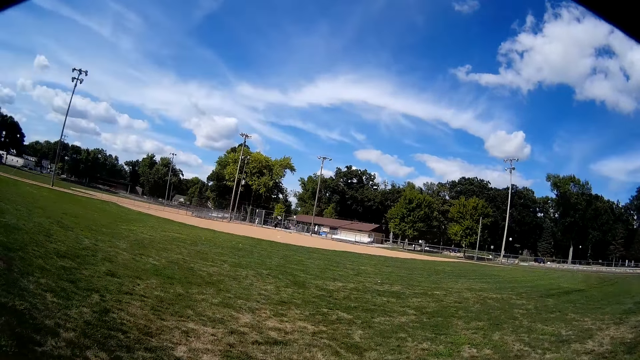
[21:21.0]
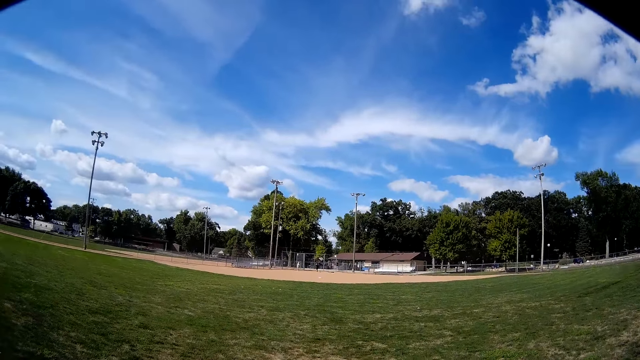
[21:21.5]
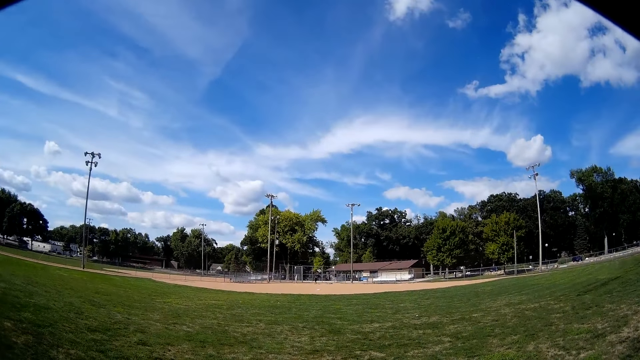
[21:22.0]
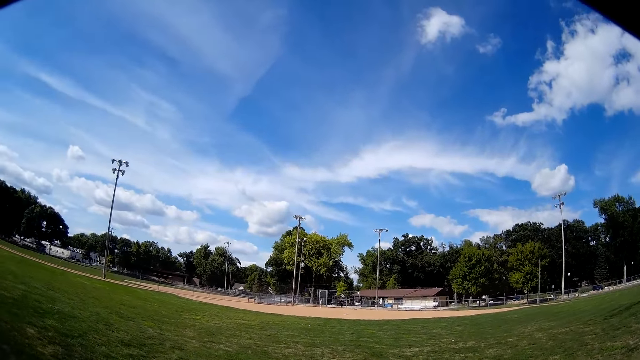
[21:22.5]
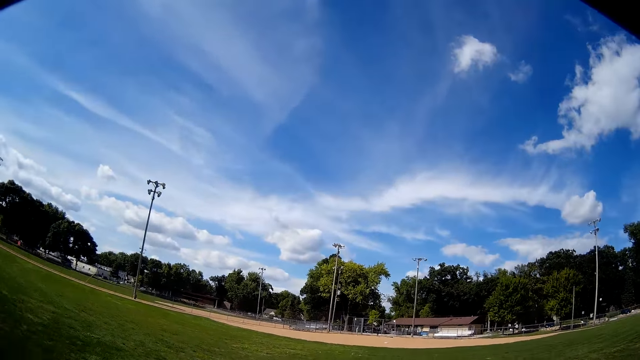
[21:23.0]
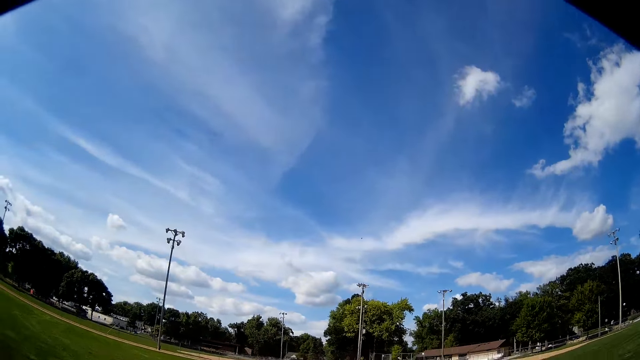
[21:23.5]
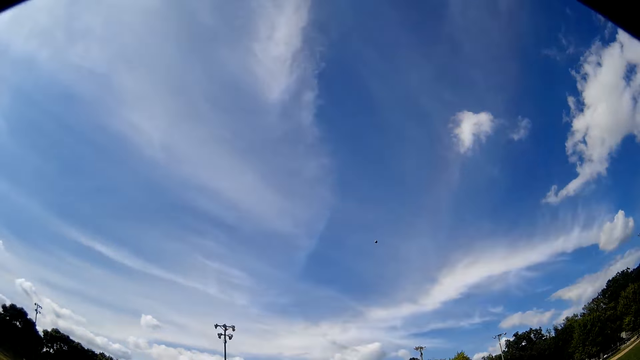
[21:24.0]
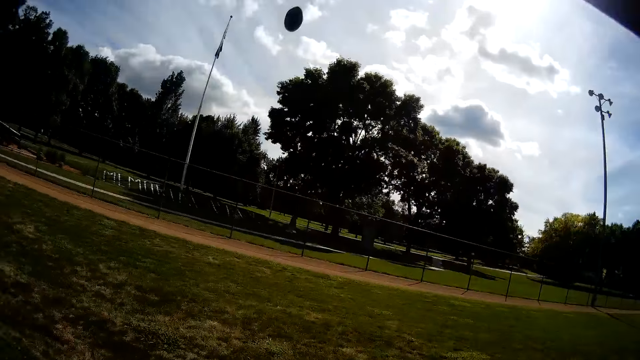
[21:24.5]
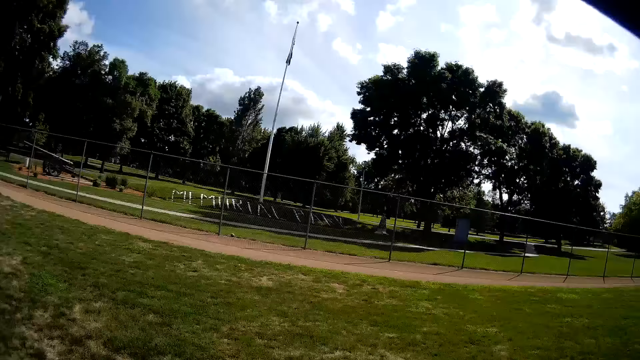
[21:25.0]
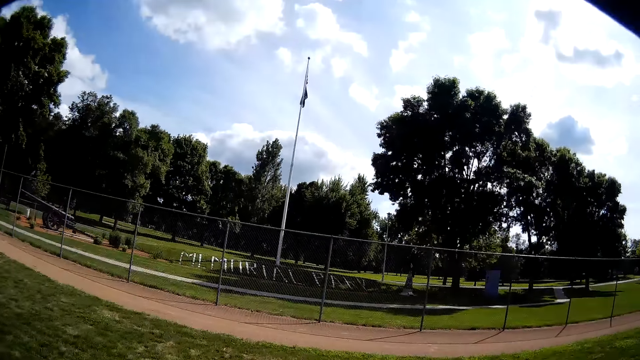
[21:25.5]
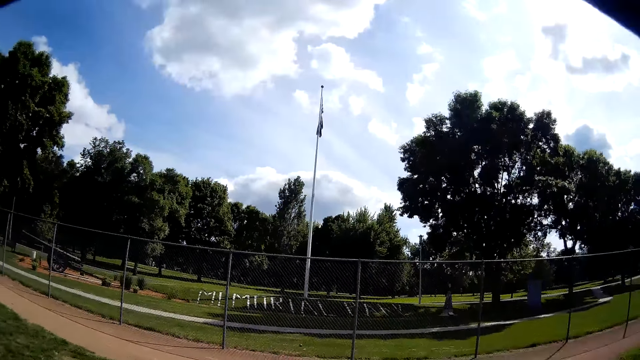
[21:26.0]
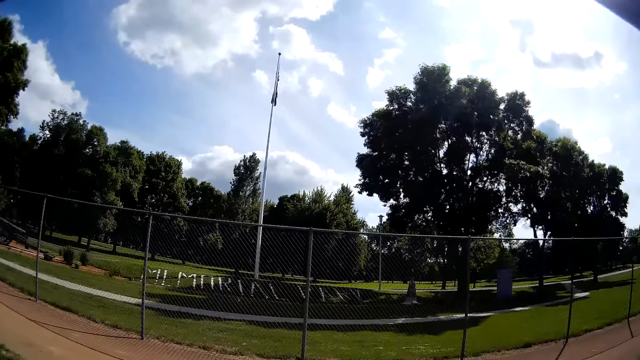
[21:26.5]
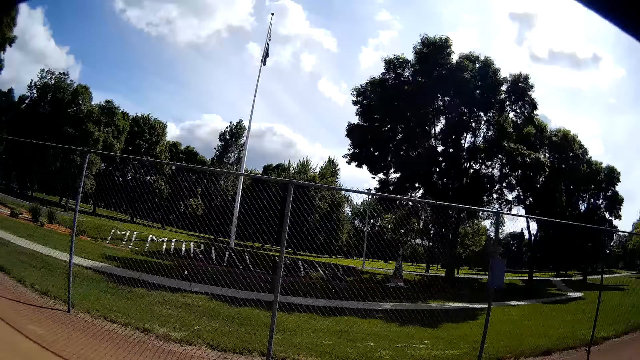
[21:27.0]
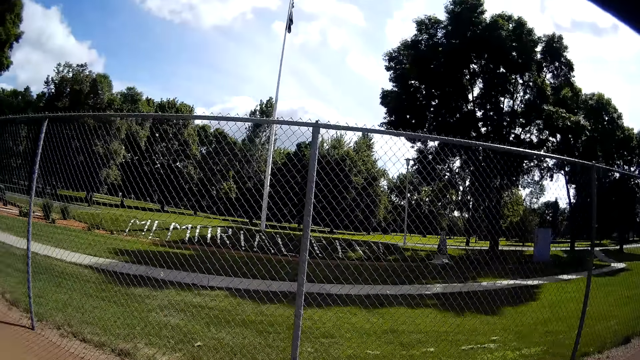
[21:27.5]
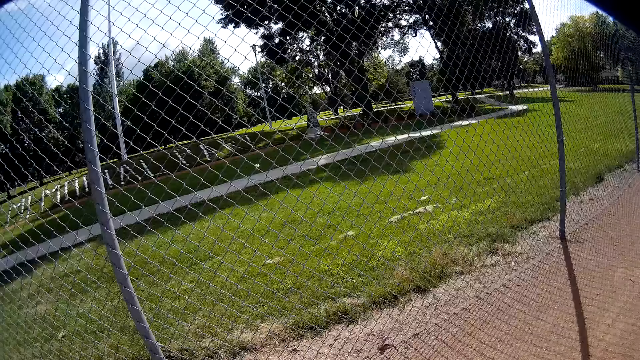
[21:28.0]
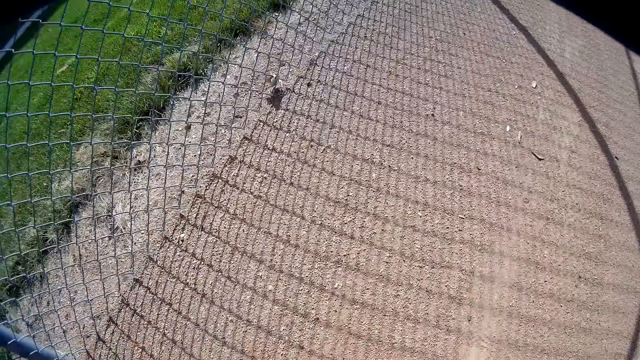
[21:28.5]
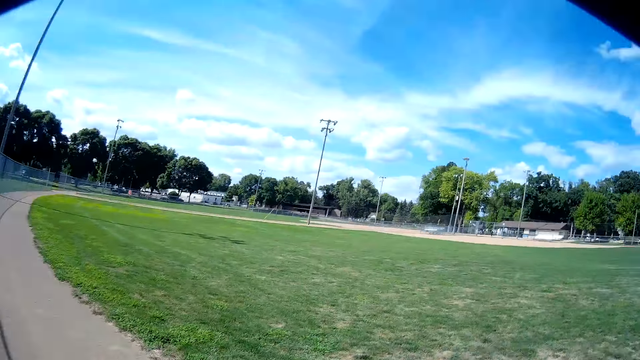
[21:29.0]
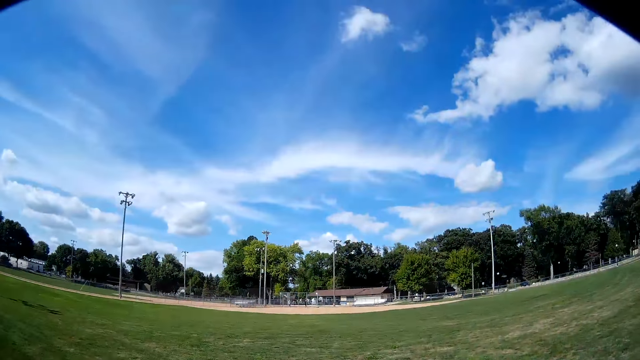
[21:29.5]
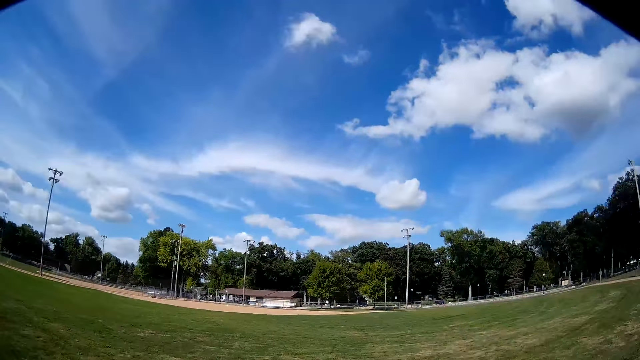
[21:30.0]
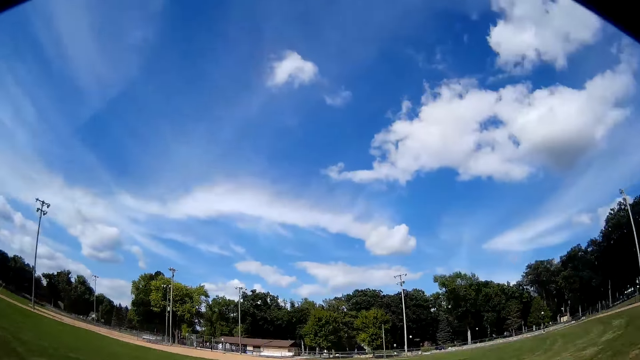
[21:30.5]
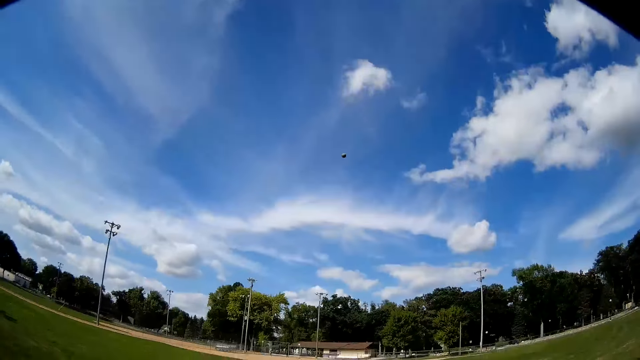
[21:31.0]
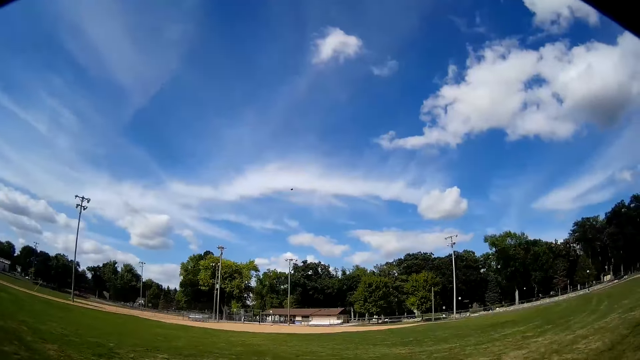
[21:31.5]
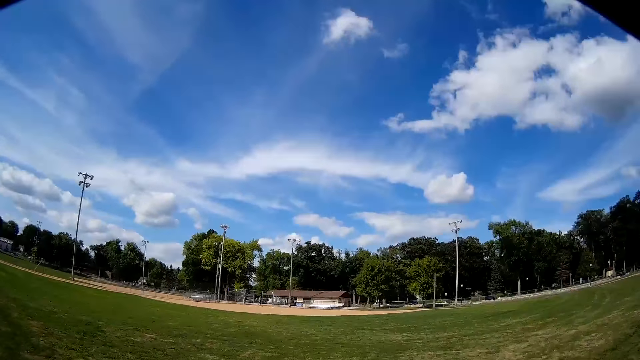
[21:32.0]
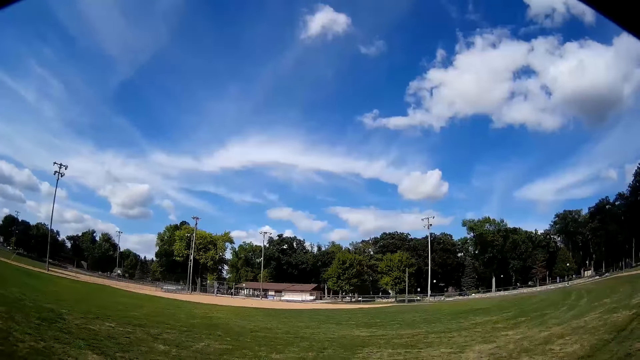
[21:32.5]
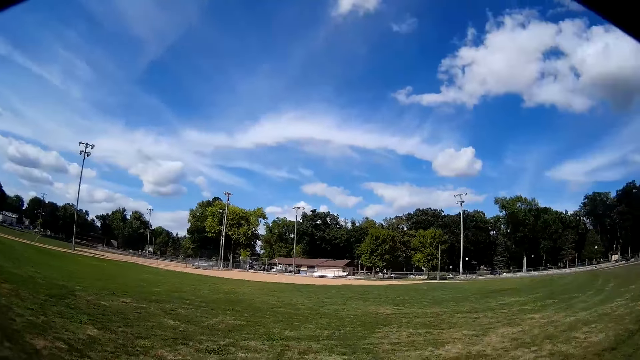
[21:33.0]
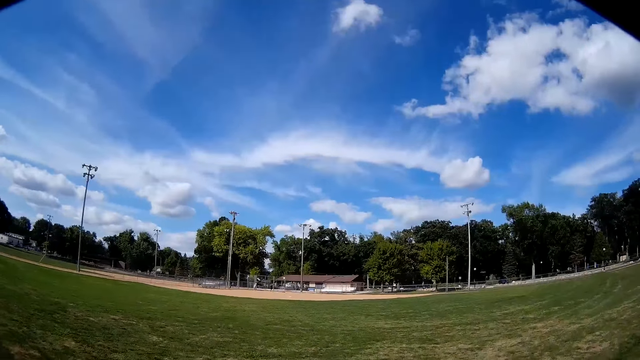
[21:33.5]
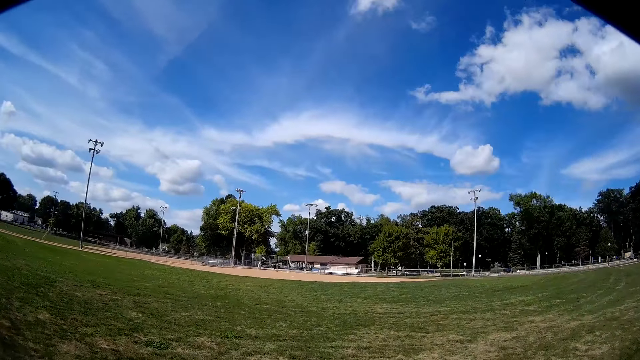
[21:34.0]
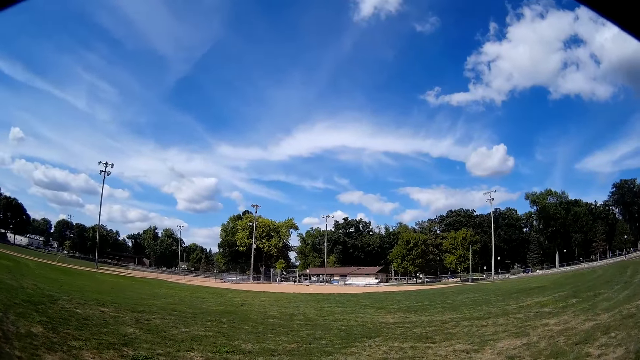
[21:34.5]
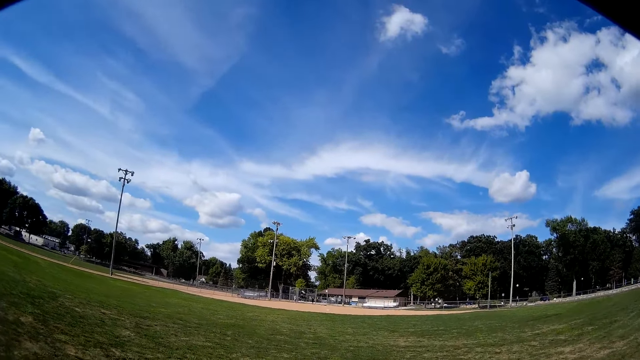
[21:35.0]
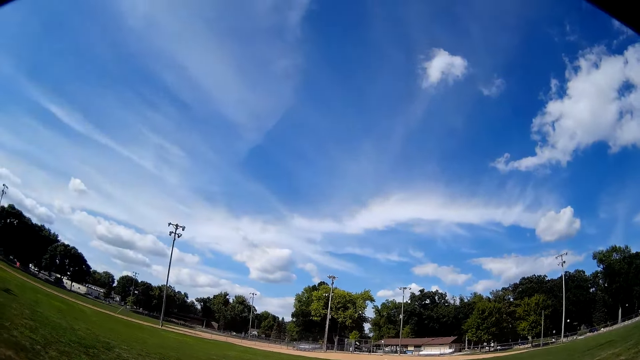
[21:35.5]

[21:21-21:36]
The camera wearer runs toward the fence. They pick up the baseball. They throw the baseball to a man and another man.

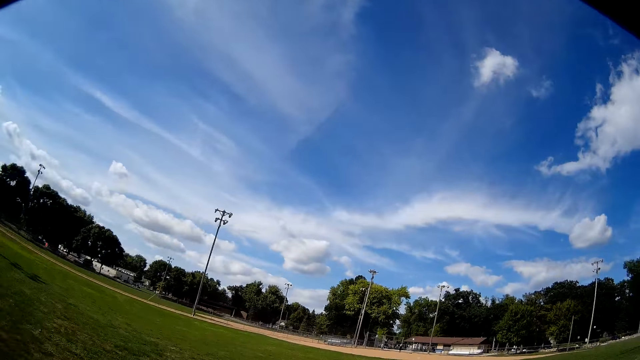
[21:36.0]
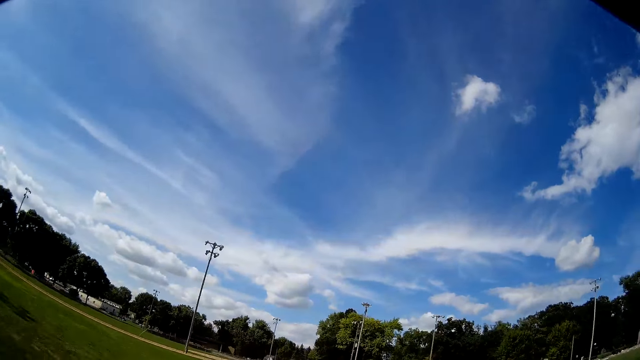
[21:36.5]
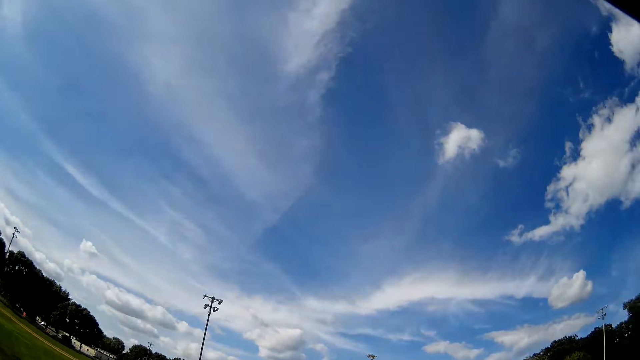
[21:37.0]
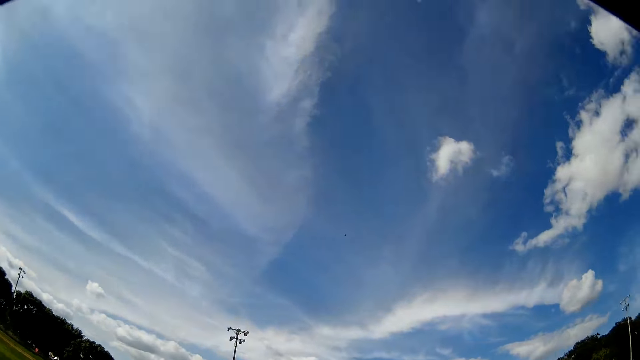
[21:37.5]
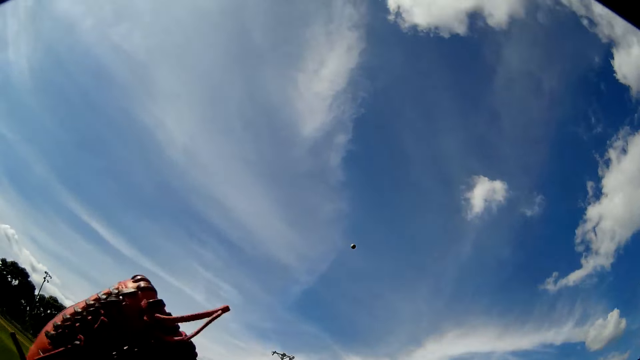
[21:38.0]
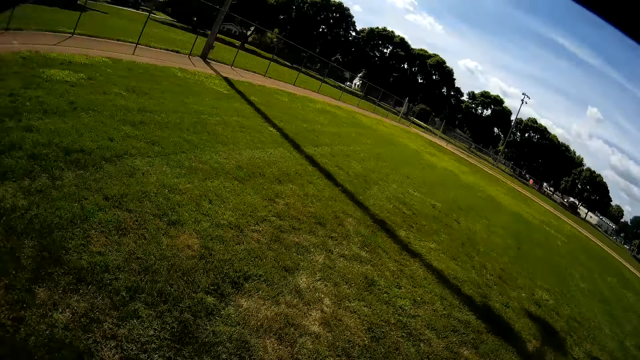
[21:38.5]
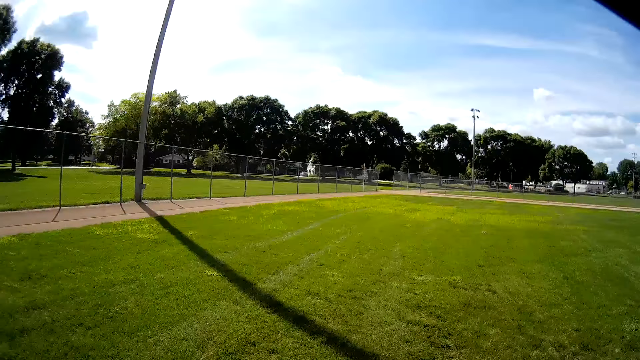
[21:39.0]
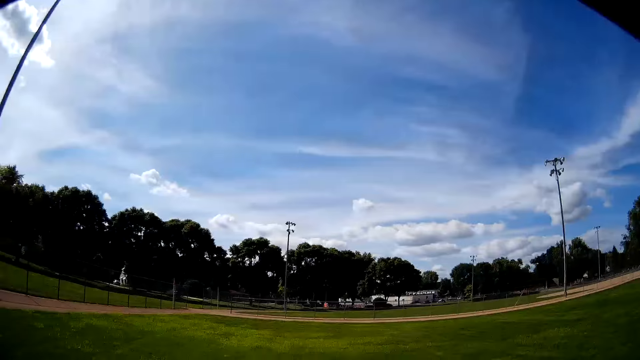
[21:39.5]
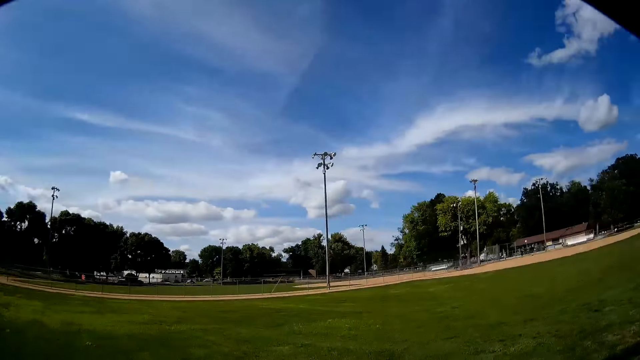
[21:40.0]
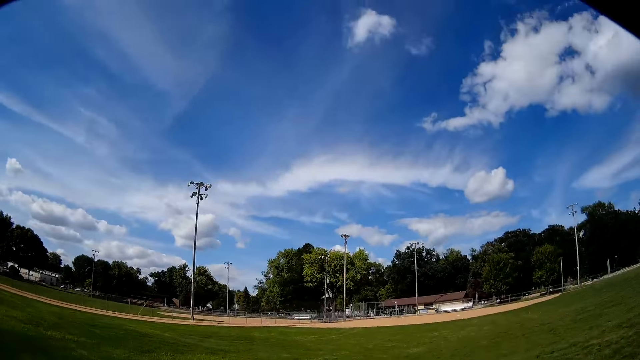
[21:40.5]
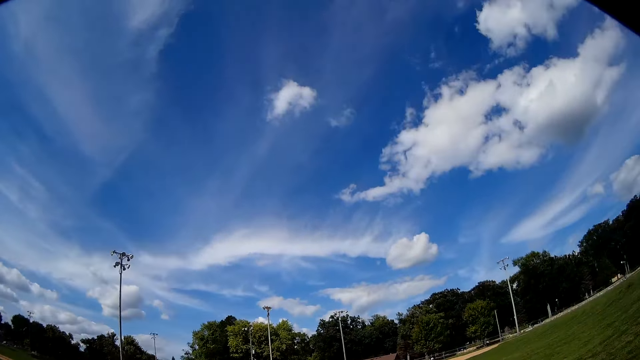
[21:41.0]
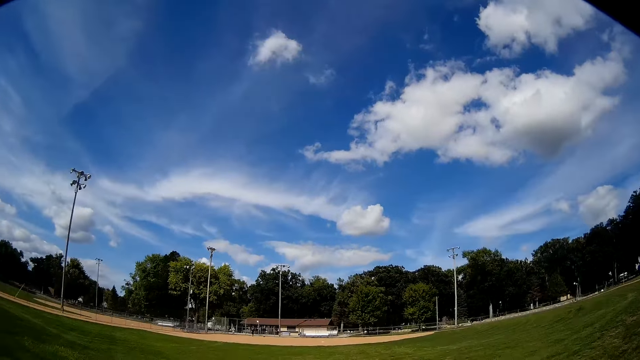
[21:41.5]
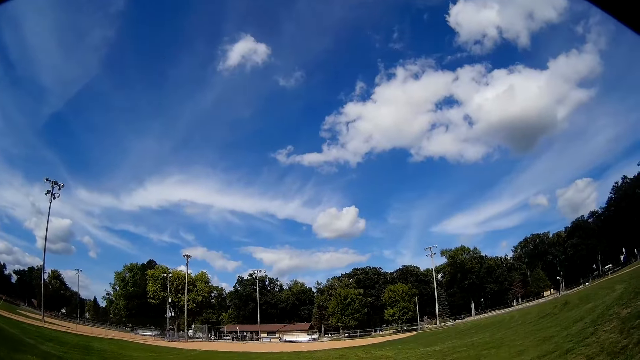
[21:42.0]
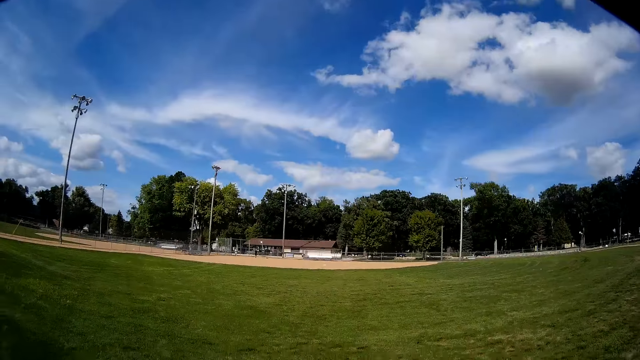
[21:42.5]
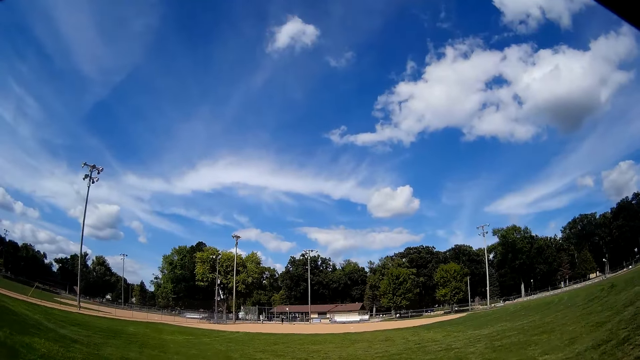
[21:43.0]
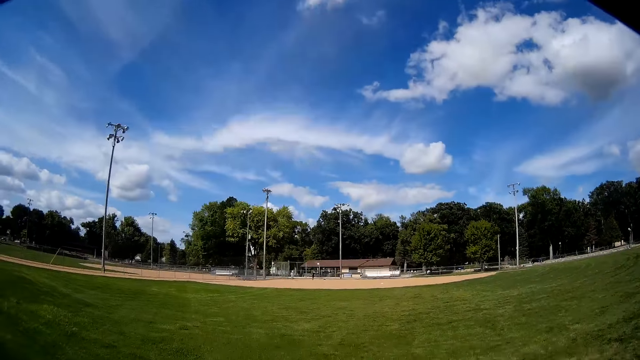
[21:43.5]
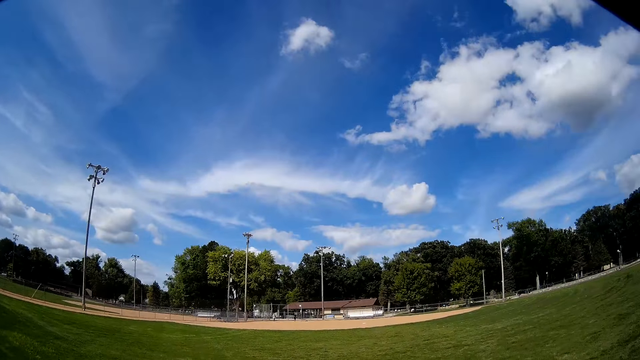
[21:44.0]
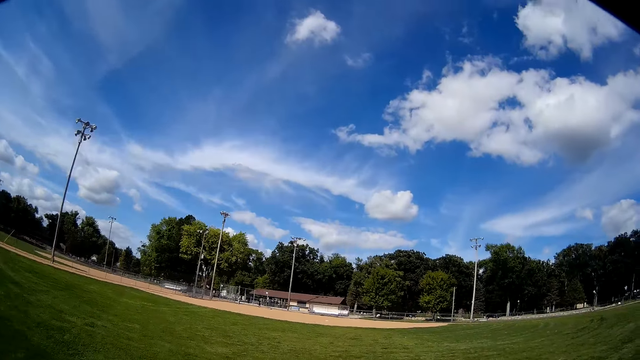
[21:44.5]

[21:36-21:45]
The camera wearer catches the baseball with a baseball glove in his left hand. He holds the baseball. He walks around the field. He talks to a man and another man.
